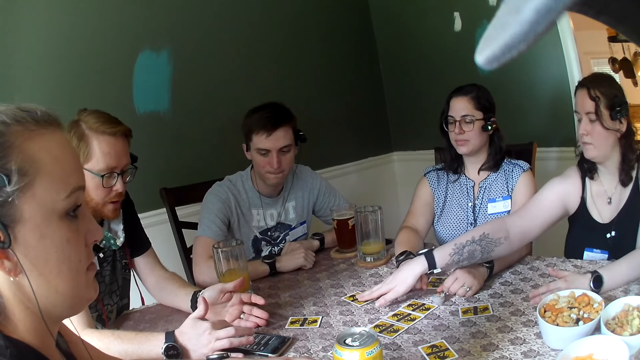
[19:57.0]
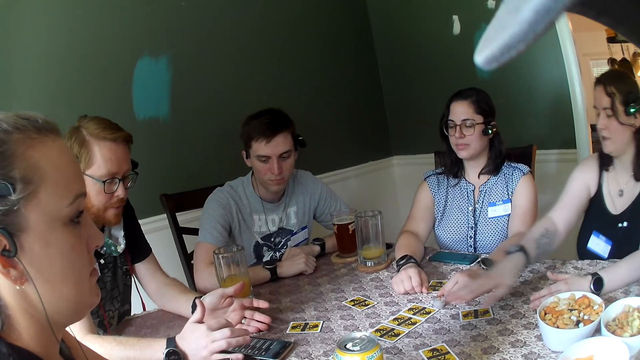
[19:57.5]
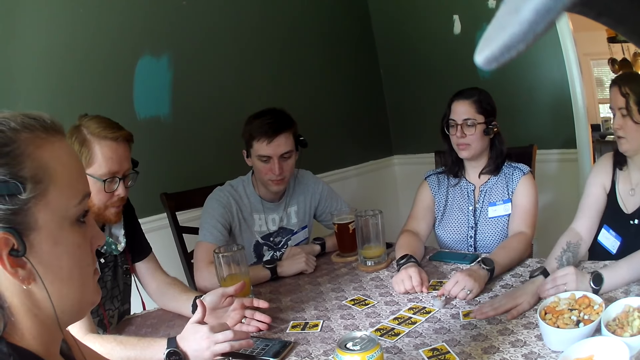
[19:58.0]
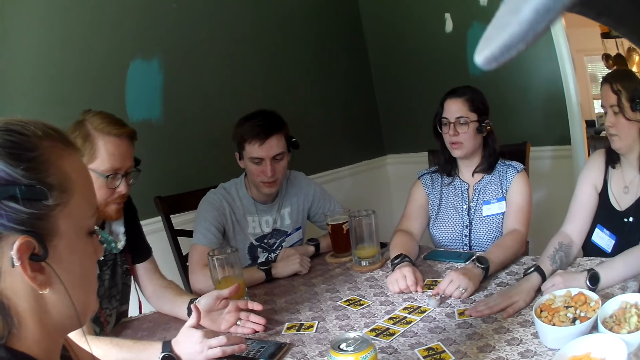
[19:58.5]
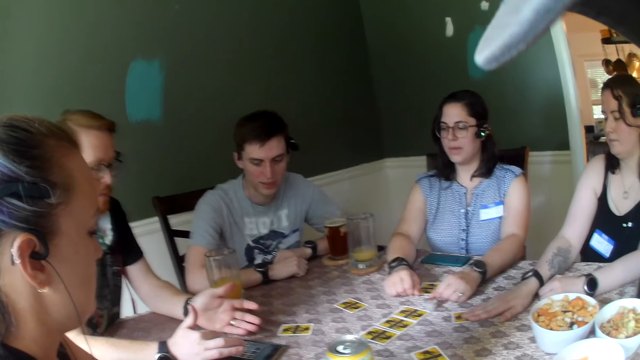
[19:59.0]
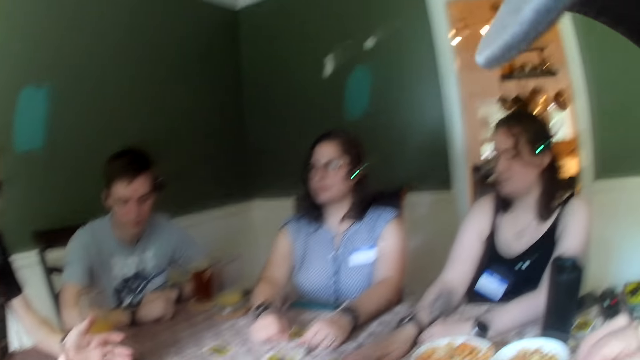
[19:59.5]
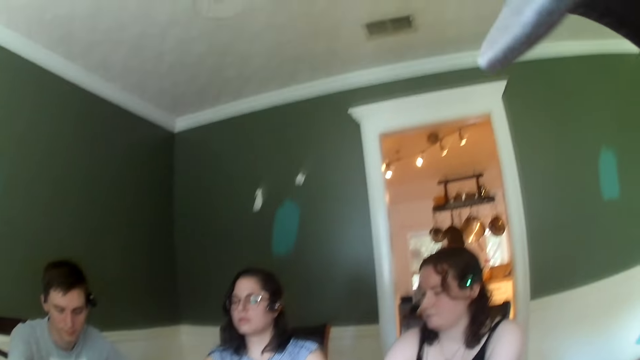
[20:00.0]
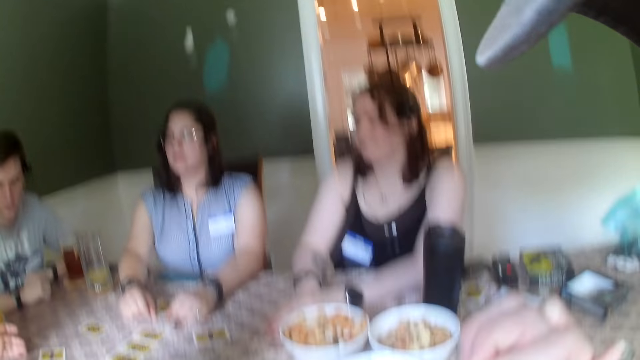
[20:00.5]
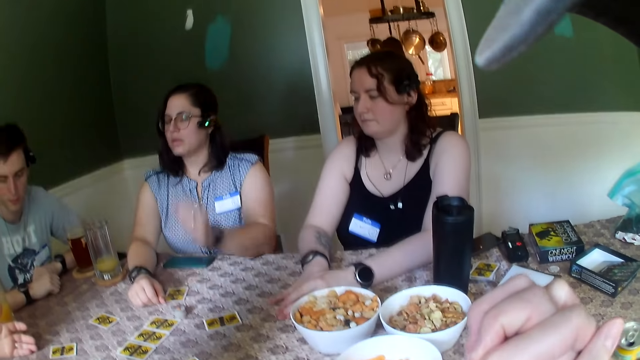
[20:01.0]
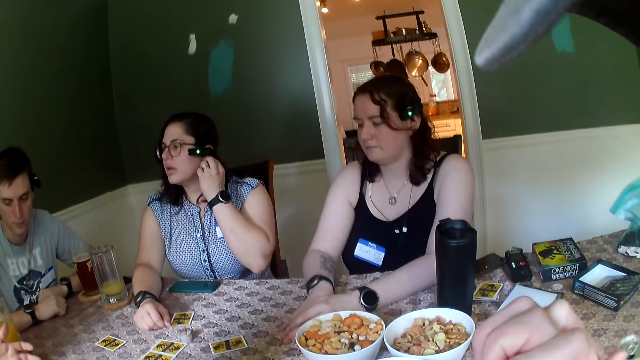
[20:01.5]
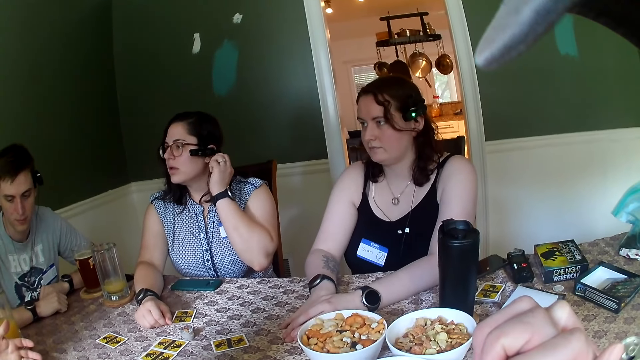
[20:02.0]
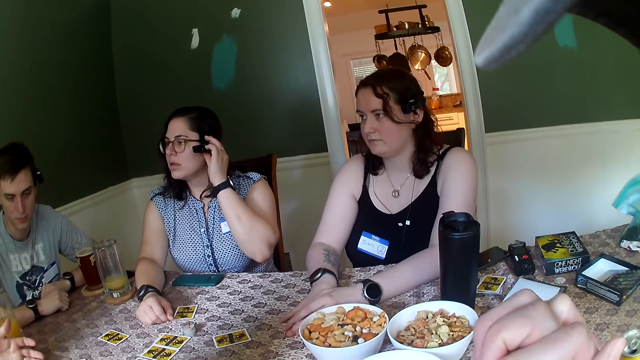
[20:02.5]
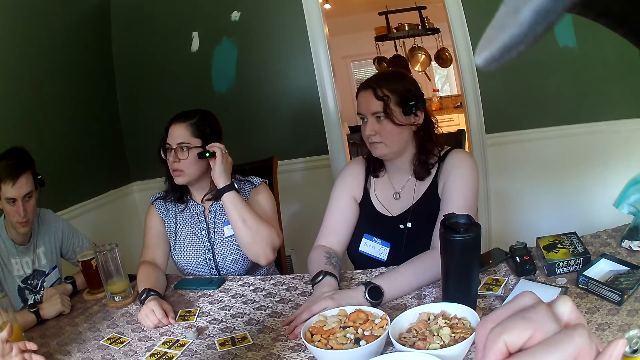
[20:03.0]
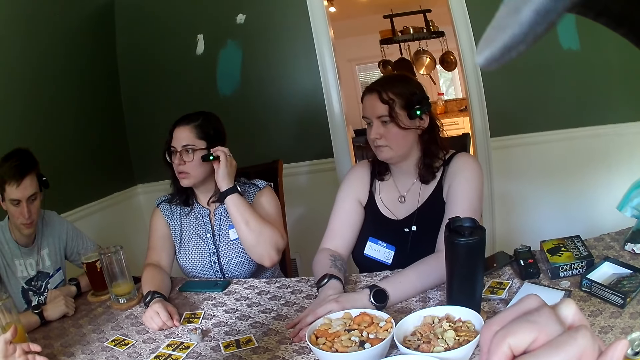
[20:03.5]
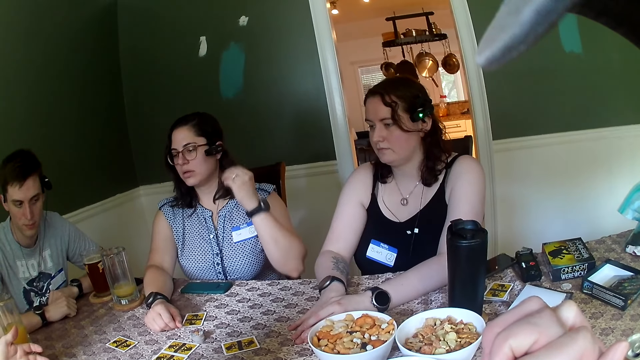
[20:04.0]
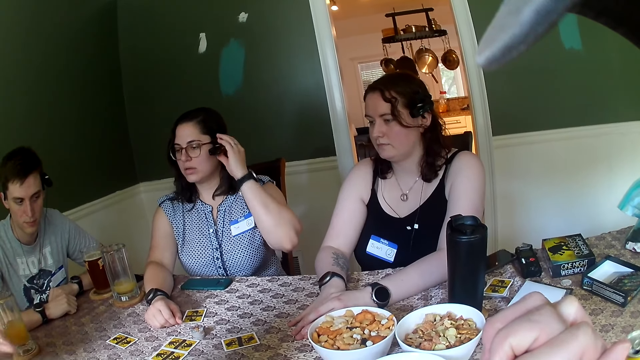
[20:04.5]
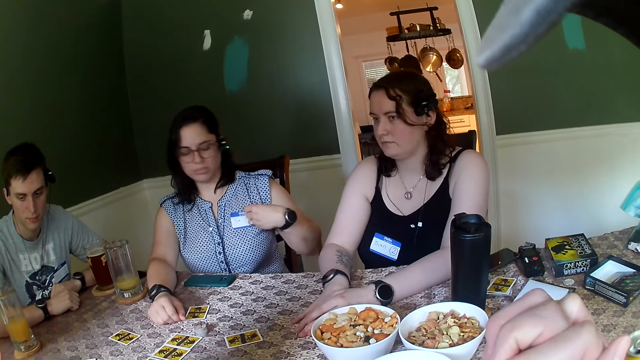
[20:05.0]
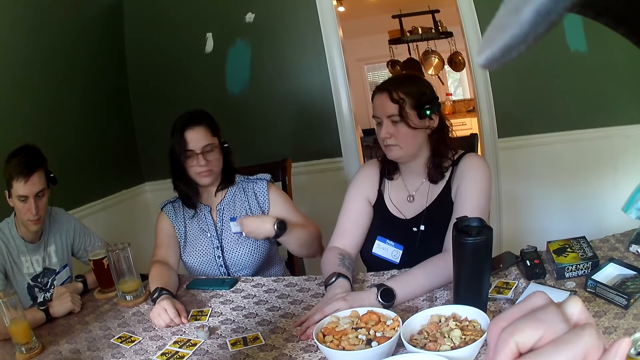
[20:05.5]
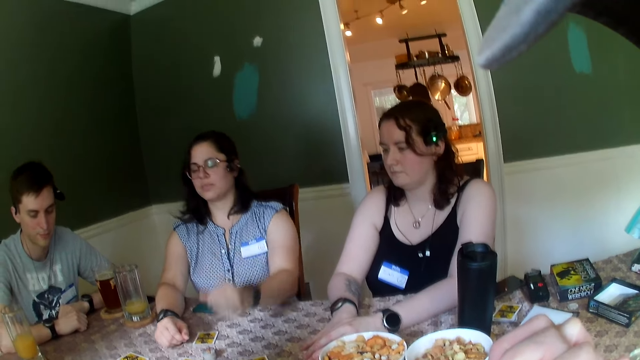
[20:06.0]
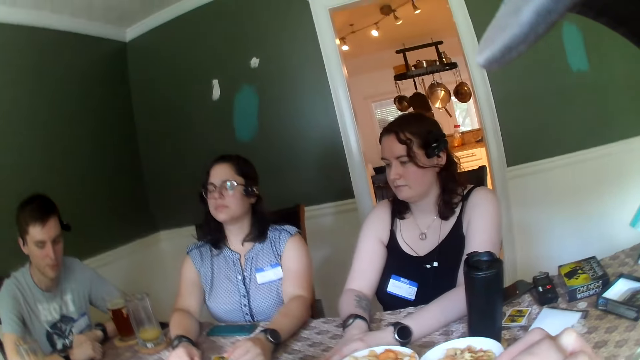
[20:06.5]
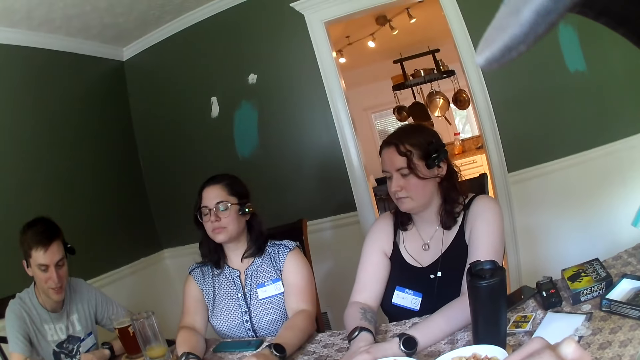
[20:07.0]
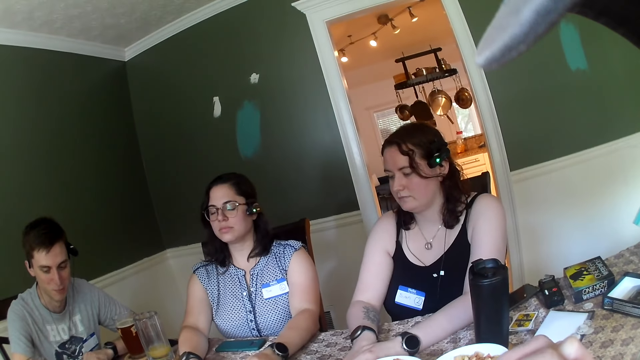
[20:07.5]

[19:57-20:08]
A woman moves the card on the table with her right hand. The camera wearer looks around the table. A man converses with another man and another woman, a third woman and the first woman. A fourth woman adjusts a camera around her head with her left hand. The third woman moves something on her ears. The first man converses with the other man and the second woman, the third woman and the first woman. The fourth woman adjusts a tag on her blouse with her left hand.

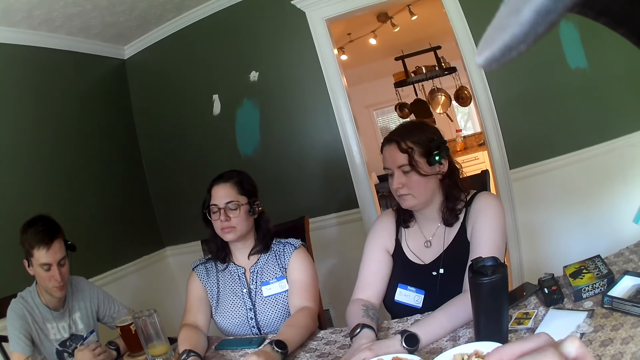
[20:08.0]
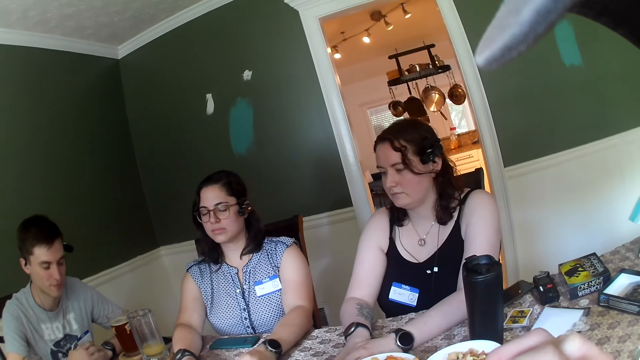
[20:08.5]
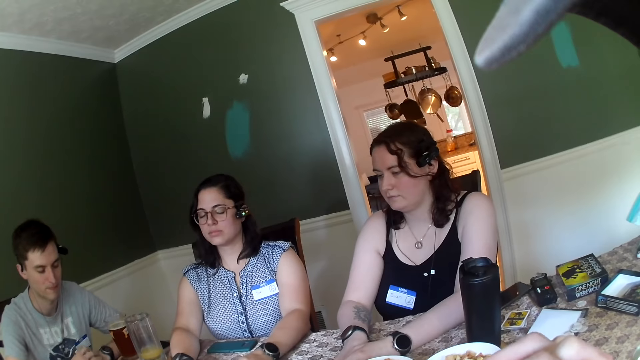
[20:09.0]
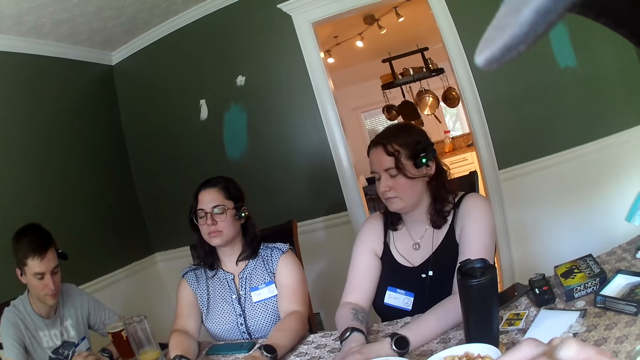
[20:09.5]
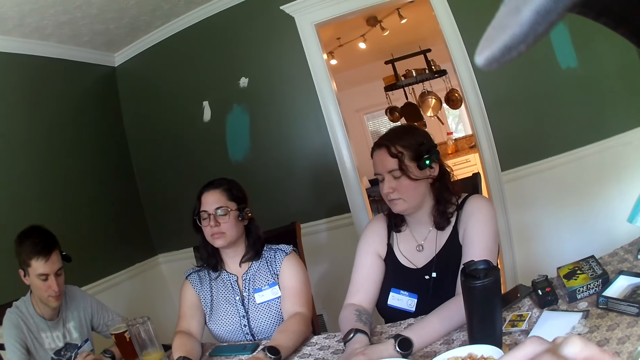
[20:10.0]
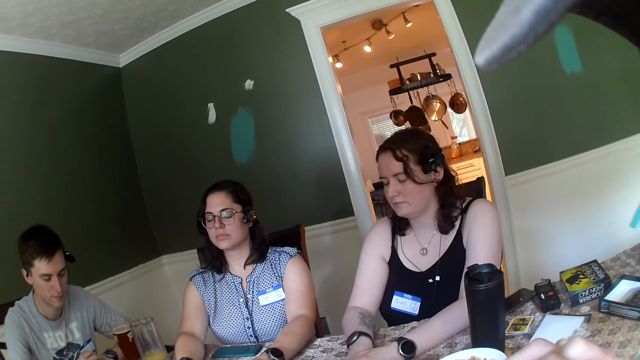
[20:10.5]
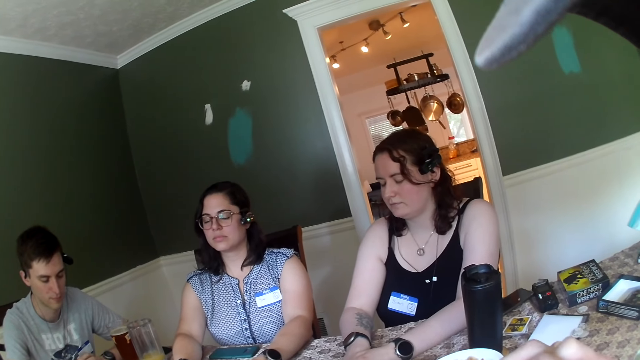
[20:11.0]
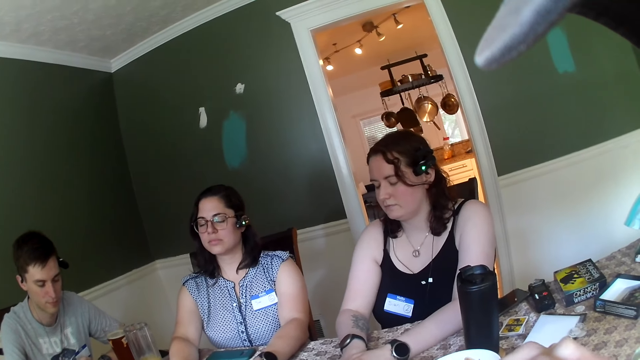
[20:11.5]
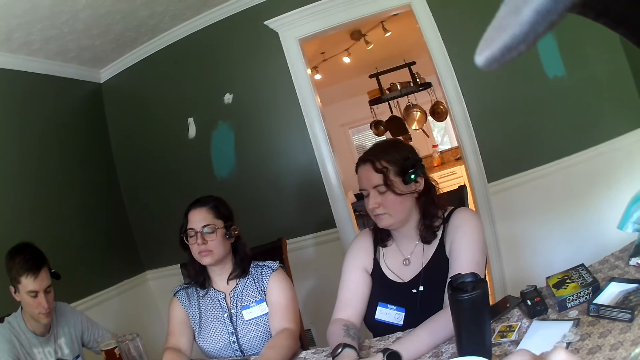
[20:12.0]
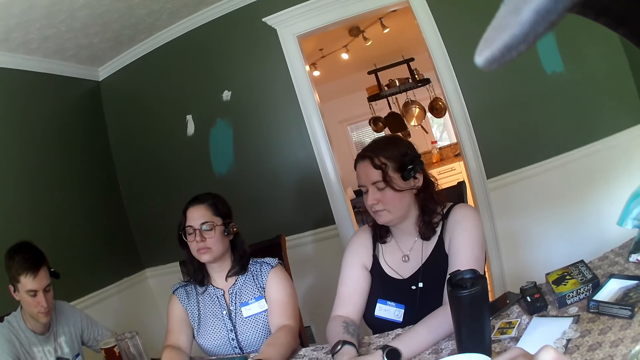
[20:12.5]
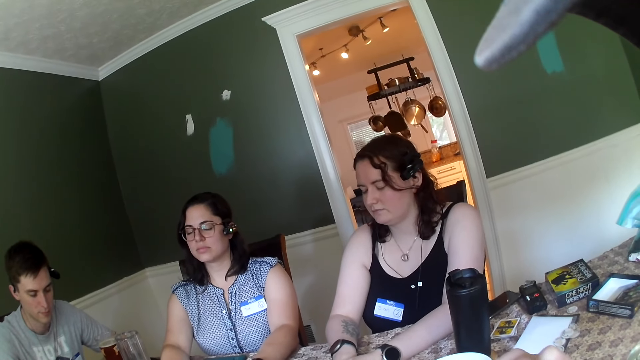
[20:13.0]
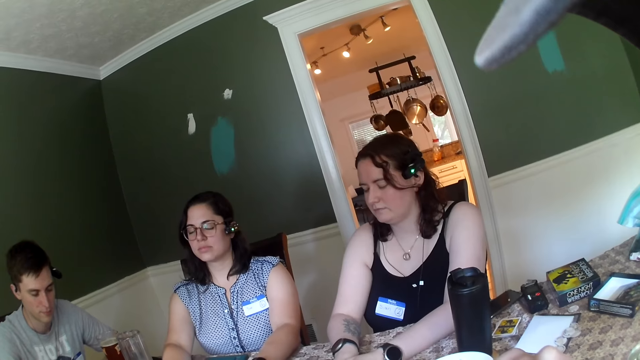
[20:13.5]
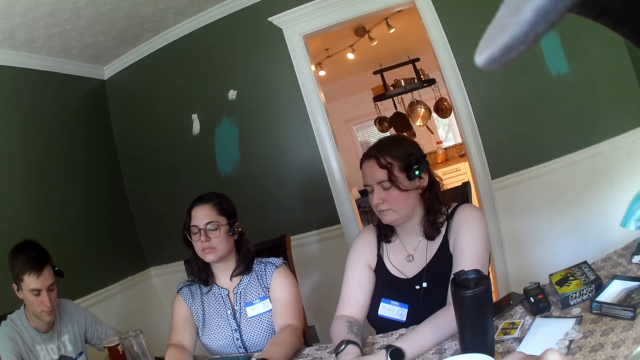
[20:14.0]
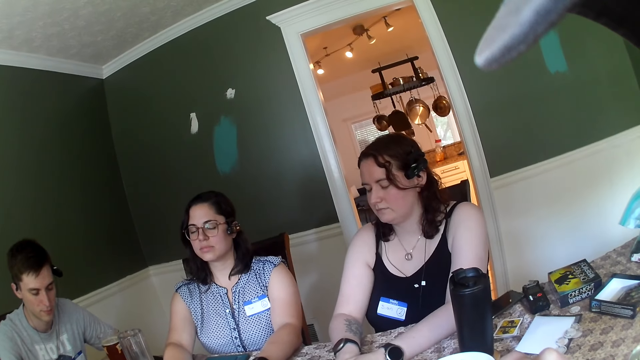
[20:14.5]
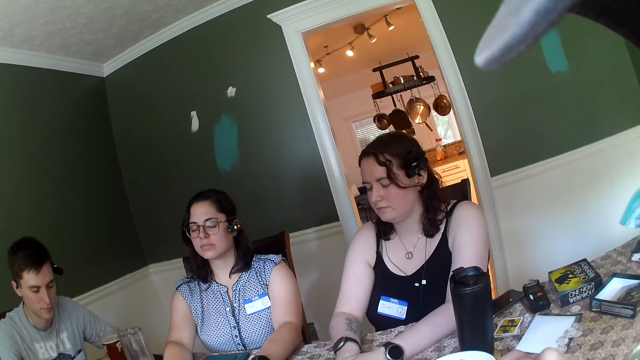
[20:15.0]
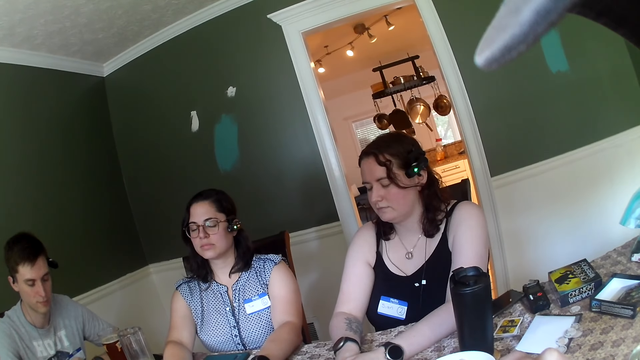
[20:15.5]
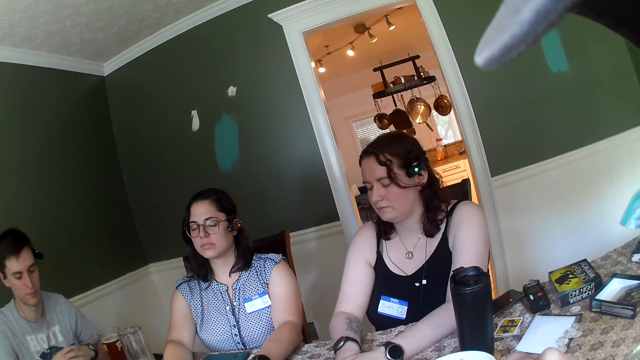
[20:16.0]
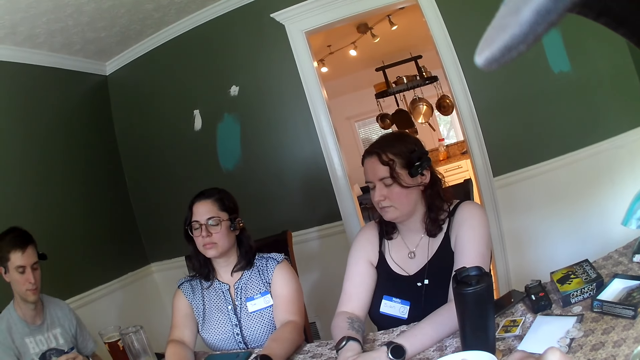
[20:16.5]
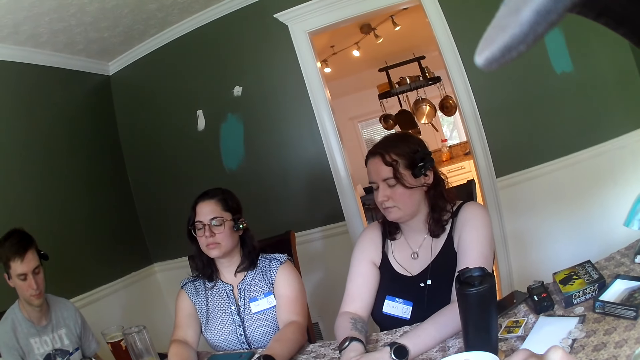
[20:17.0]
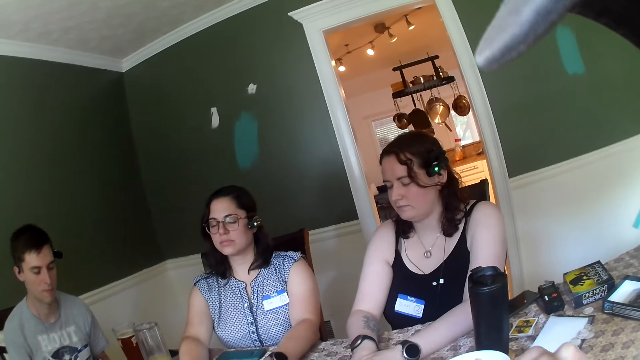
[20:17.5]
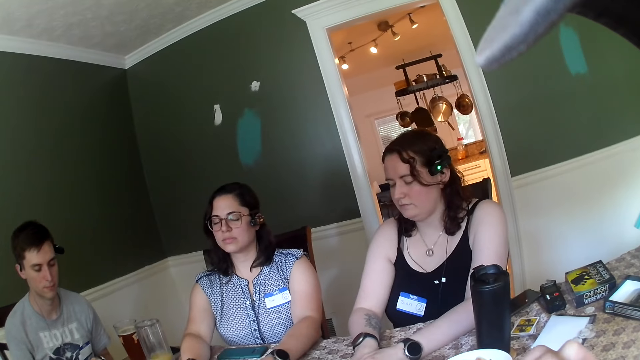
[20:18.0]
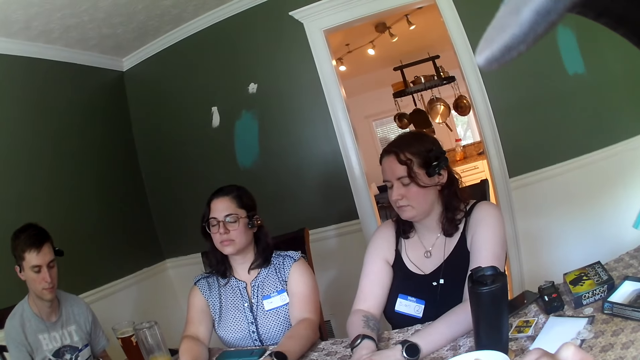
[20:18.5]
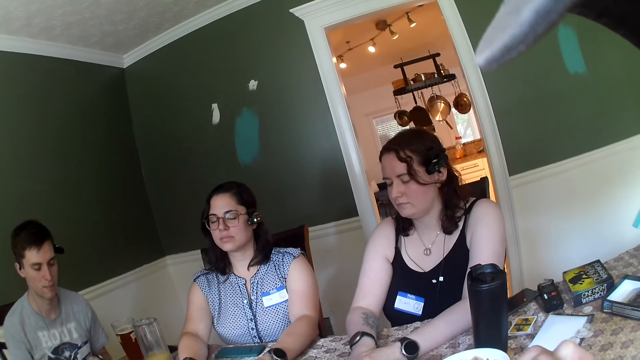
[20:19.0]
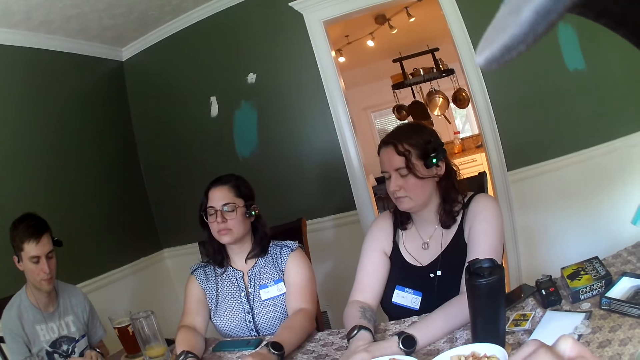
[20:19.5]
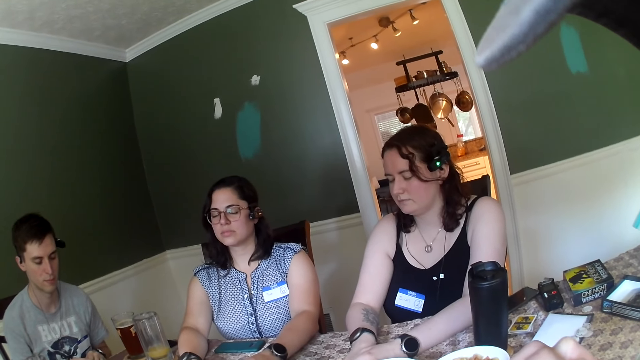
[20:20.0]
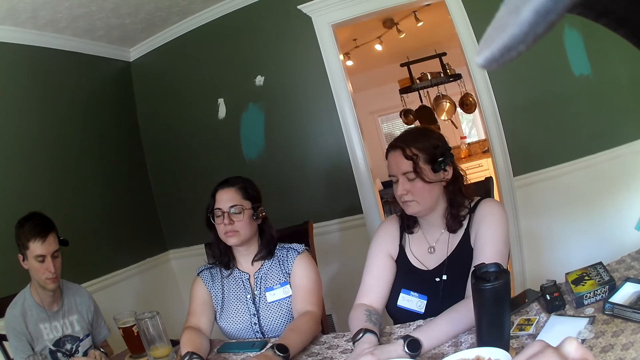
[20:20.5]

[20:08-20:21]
The camera wearer looks around the table. A man listens to audio with another man and a woman, another woman and a third woman. The camera wearer looks around the table. The first man listens to audio with the other man and the first woman, the second woman and the third woman.
